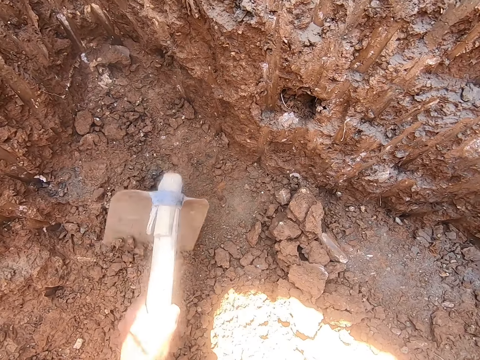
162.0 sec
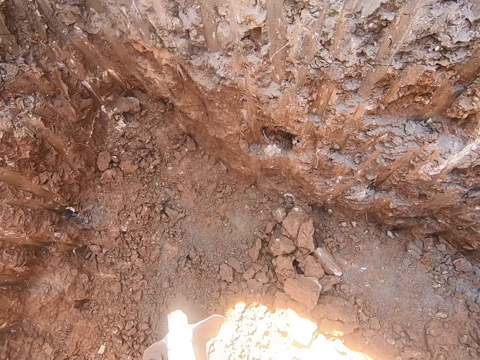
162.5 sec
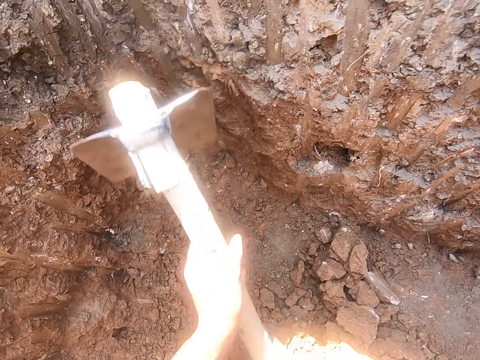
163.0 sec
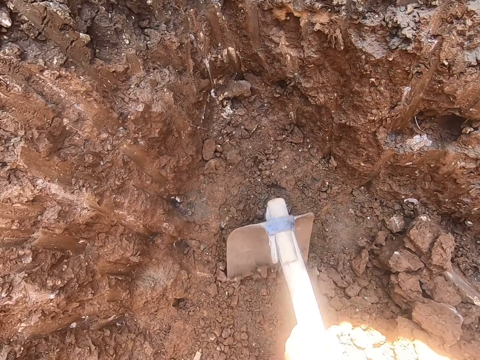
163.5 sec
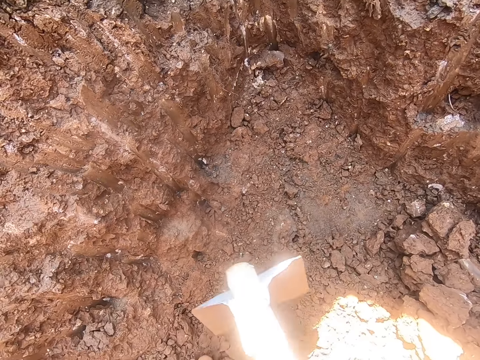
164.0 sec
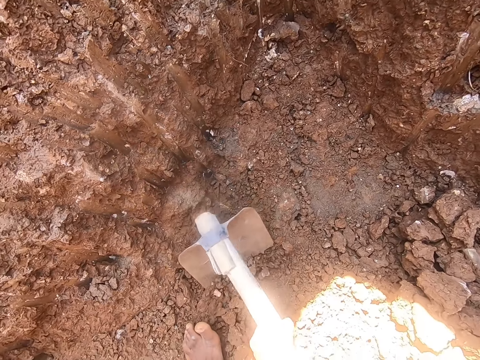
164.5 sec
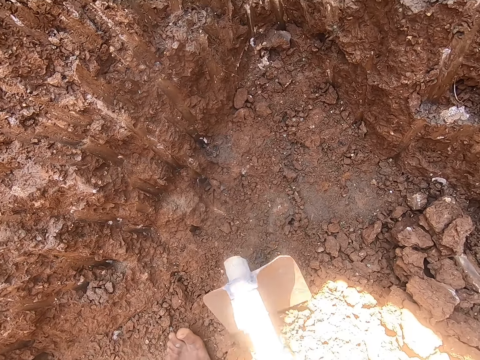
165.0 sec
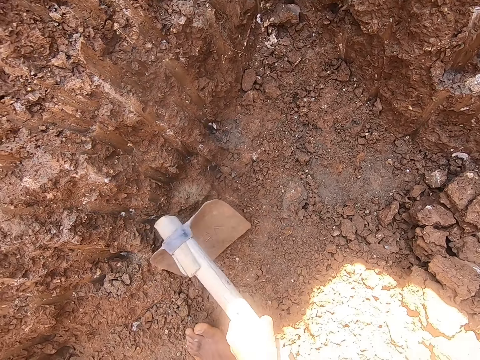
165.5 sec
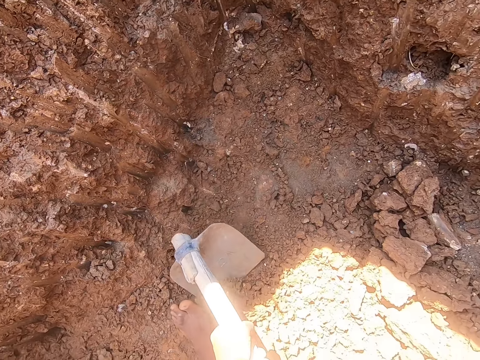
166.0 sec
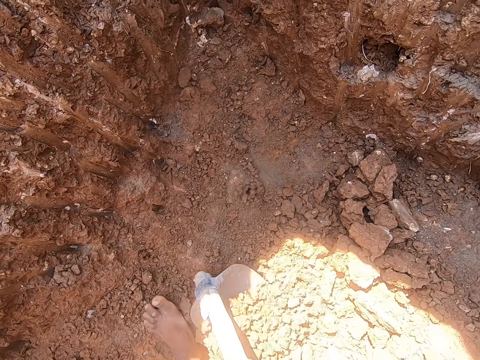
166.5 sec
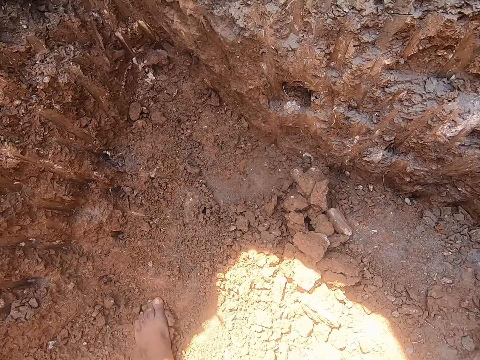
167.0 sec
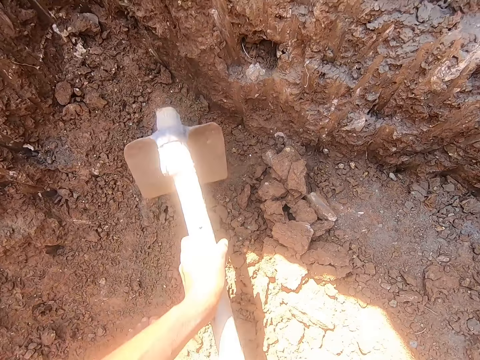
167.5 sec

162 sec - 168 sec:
The camera wearer looks around.

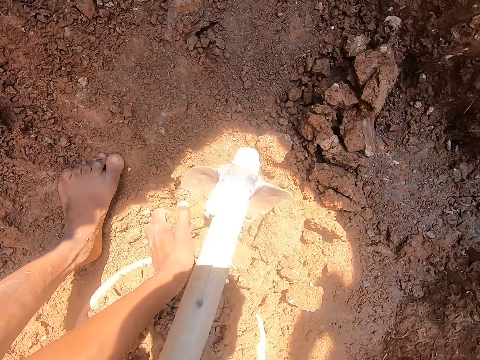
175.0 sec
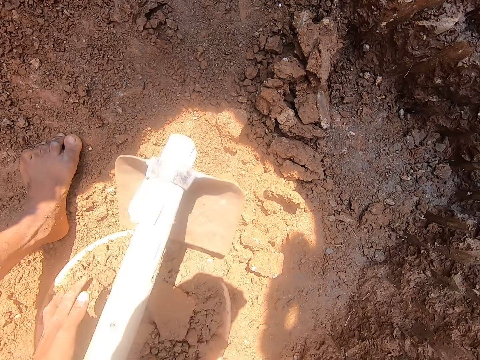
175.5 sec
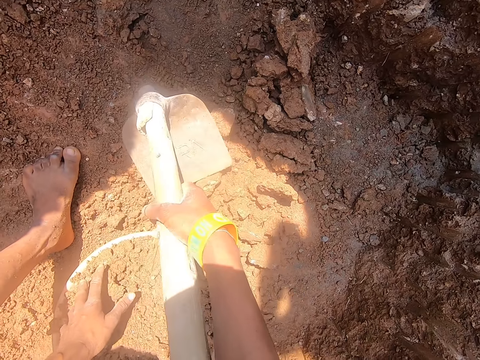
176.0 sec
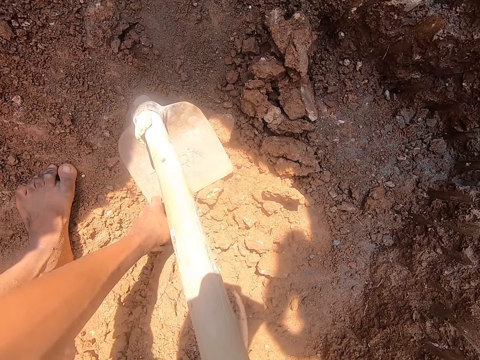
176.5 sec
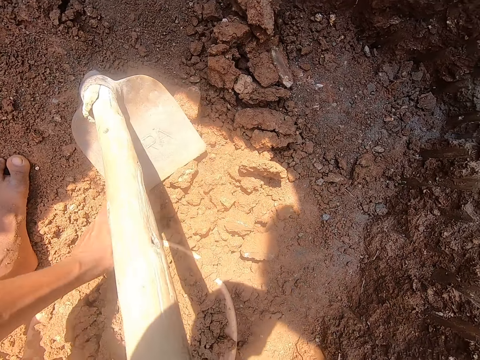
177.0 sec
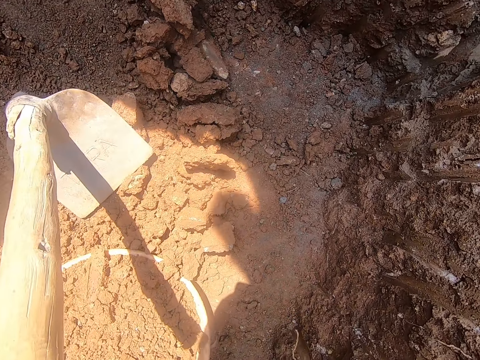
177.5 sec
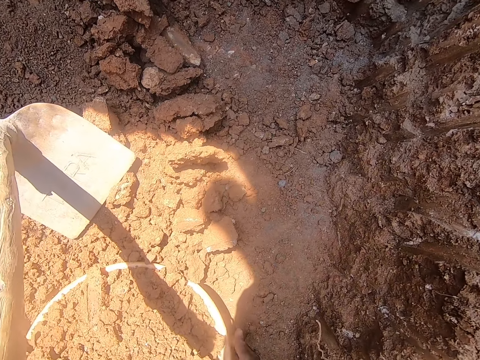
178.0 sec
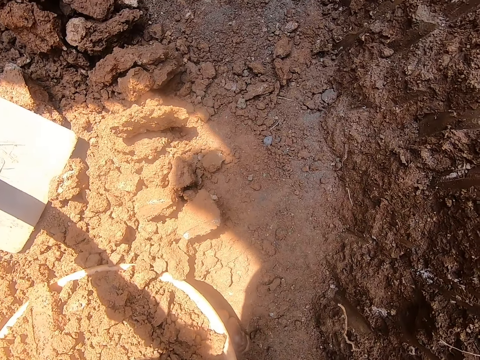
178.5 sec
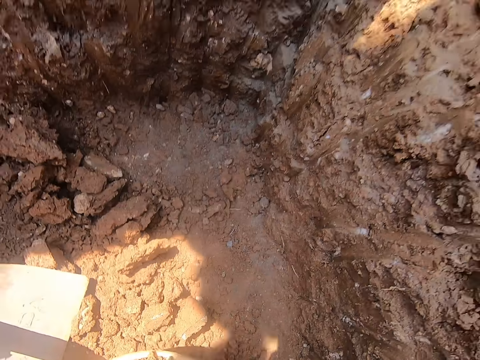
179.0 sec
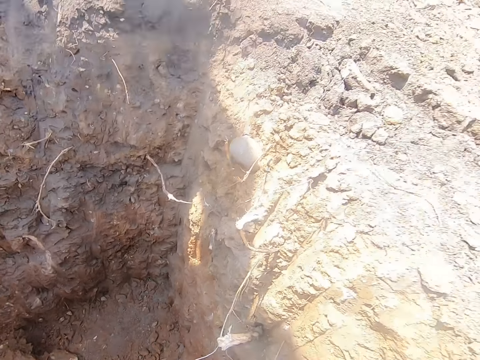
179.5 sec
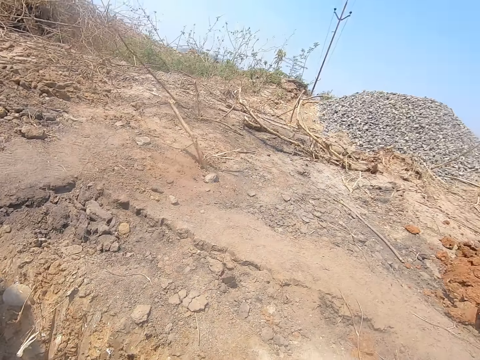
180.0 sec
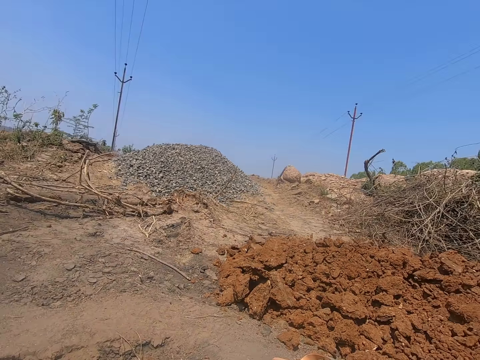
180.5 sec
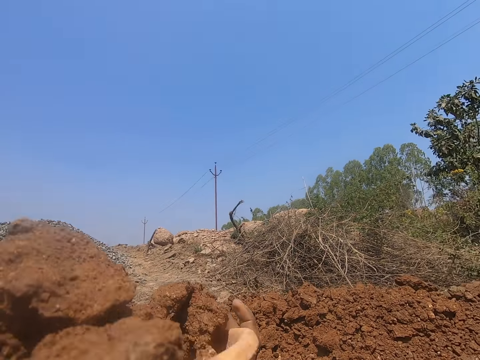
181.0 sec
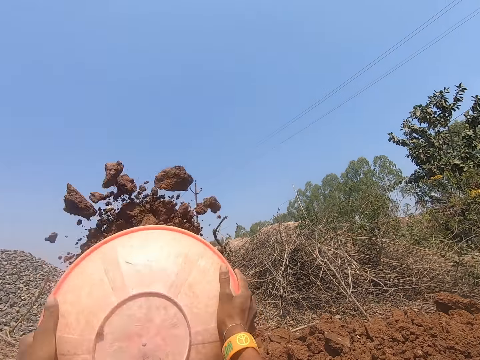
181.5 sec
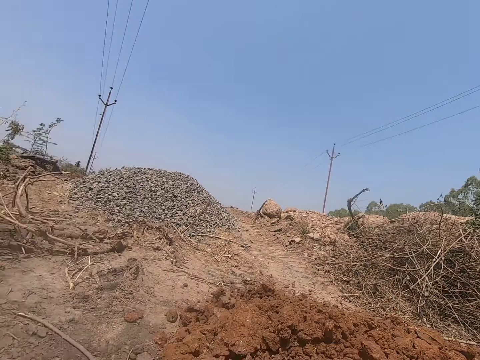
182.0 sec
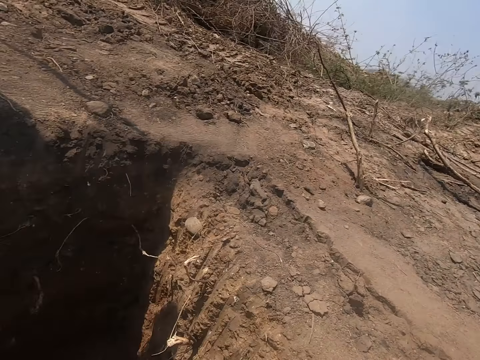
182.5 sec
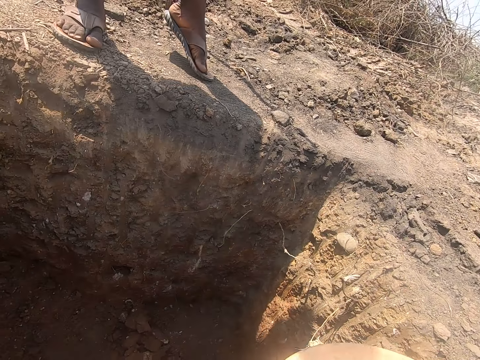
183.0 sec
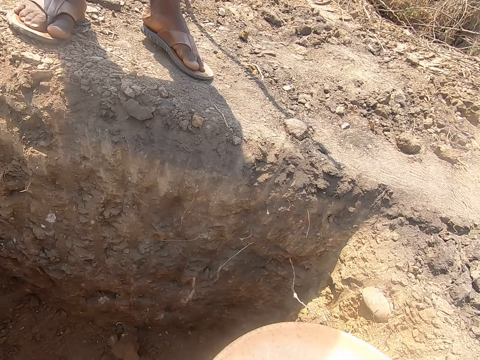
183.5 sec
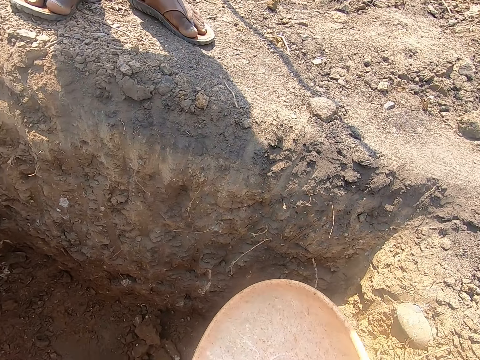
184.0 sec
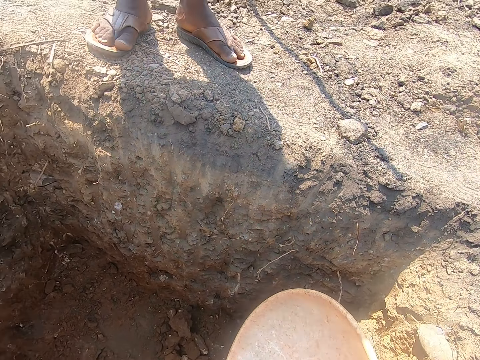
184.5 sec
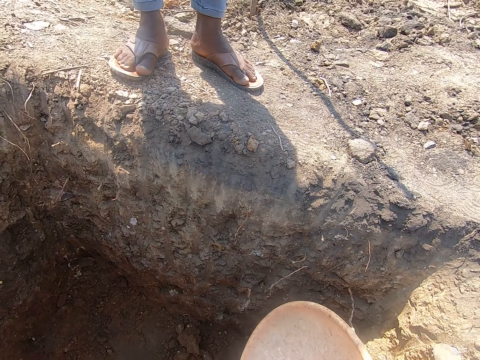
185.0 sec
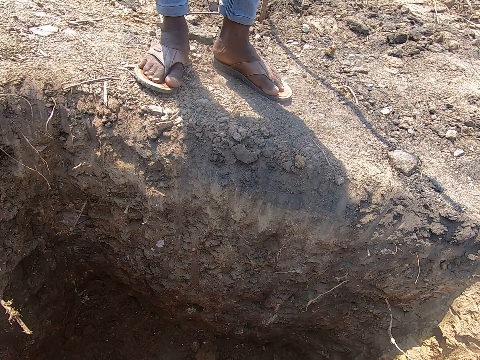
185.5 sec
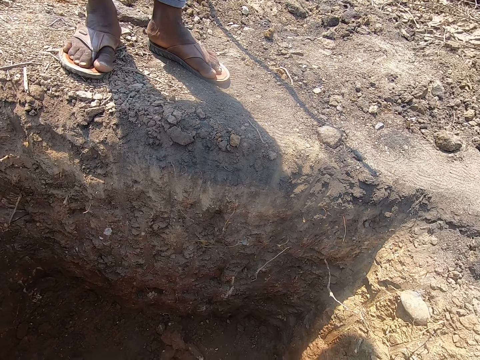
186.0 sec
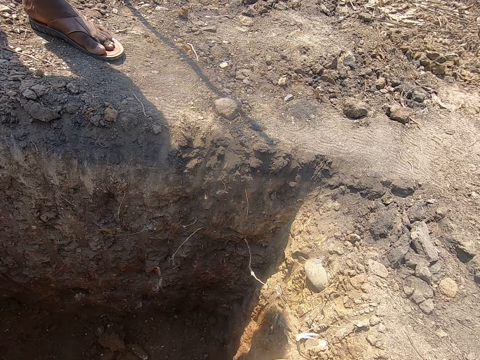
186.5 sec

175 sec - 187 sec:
The camera wearer puts the ultisols on the hoe in the bowl with his left hand. He drops the hoe in the hole with his right hand. He looks around. He picks up the ultisol in the hole with his left hand. He drops the ultisol into the bowl with his left hand. He lifts the bowl in the hole with his hands. He pours the ultisols in the bowl on the ground with his hands. He looks around.

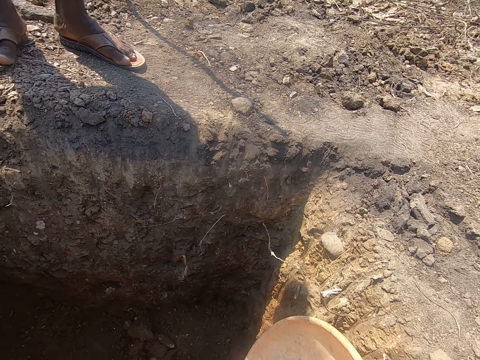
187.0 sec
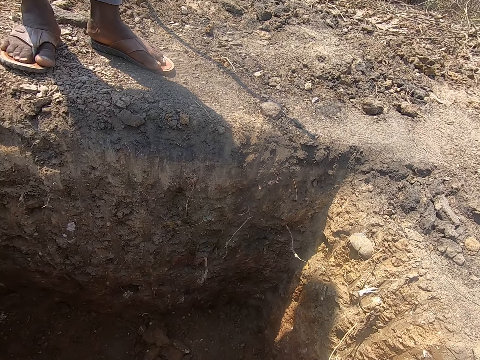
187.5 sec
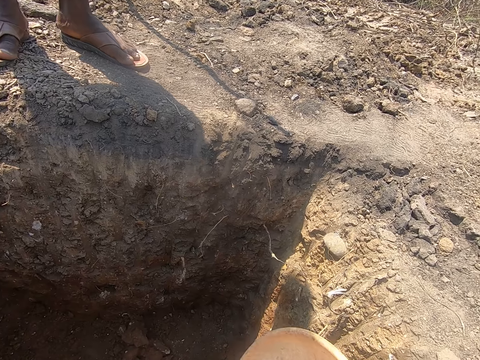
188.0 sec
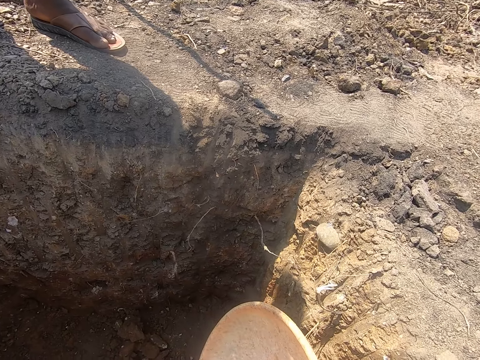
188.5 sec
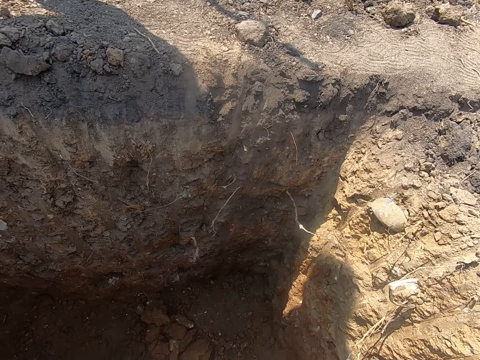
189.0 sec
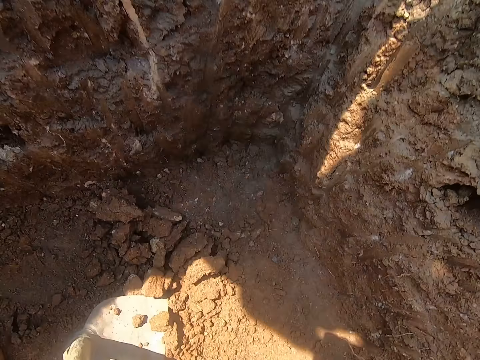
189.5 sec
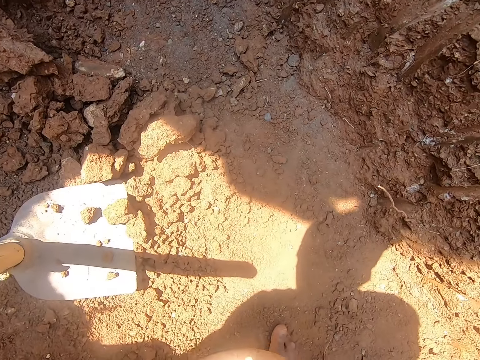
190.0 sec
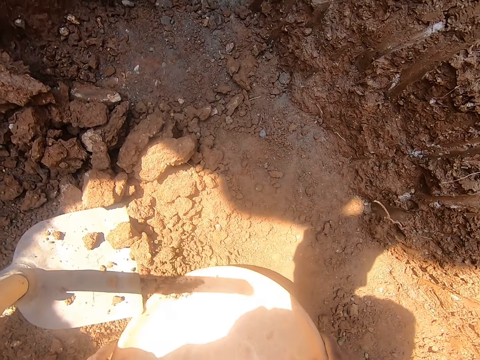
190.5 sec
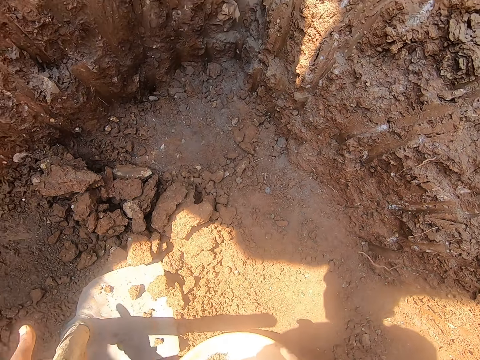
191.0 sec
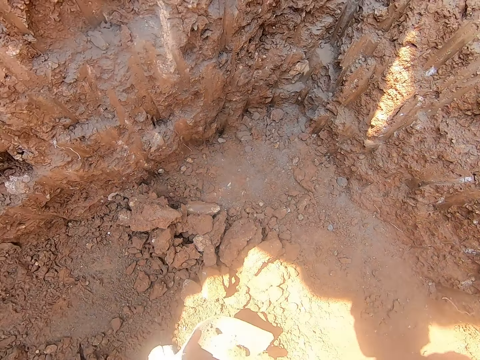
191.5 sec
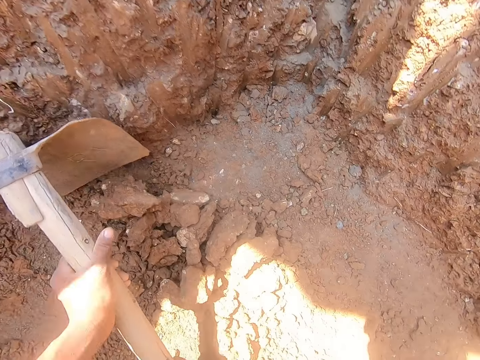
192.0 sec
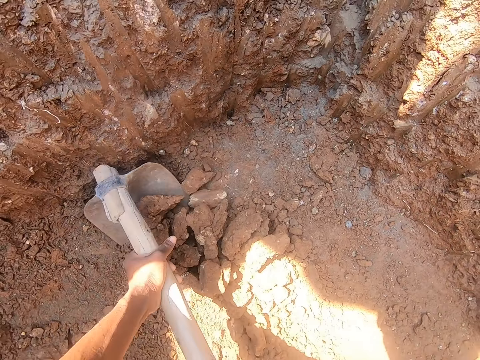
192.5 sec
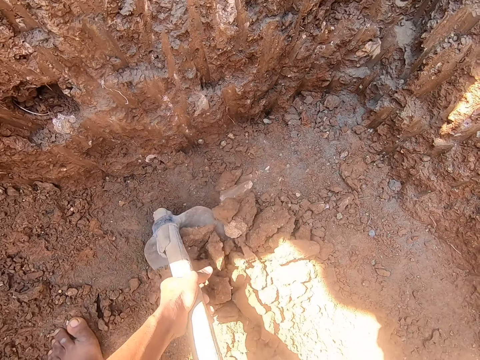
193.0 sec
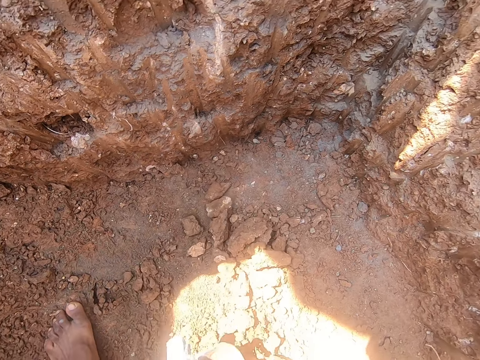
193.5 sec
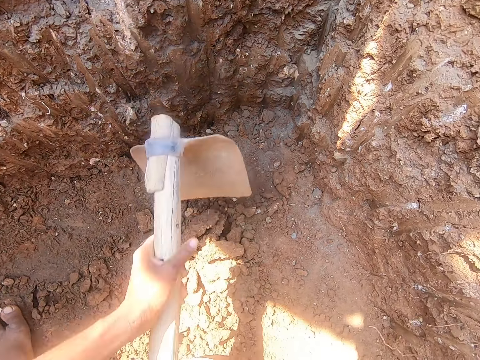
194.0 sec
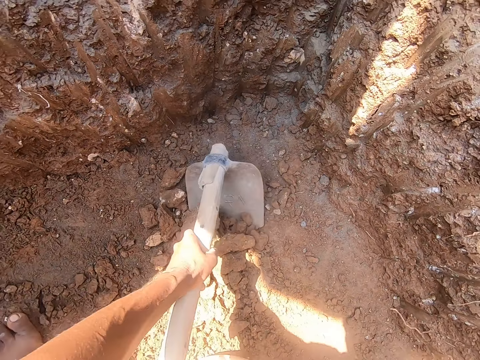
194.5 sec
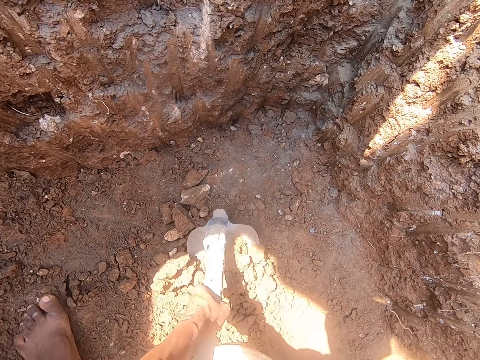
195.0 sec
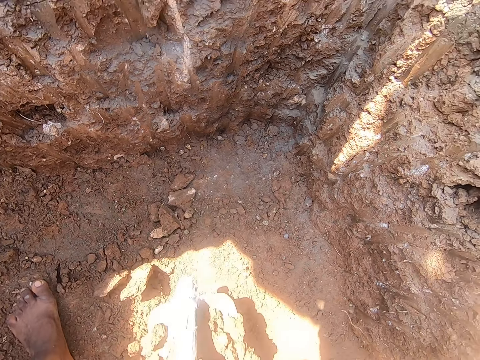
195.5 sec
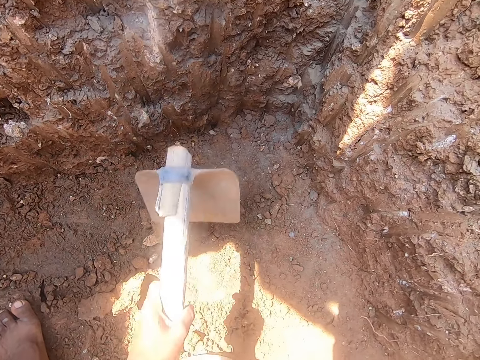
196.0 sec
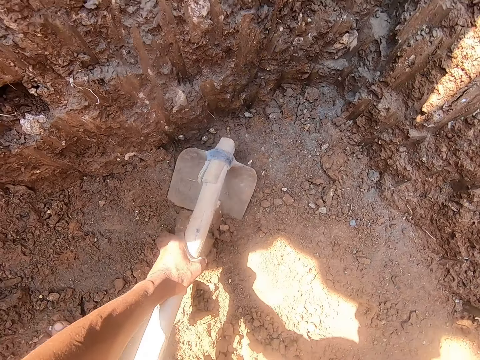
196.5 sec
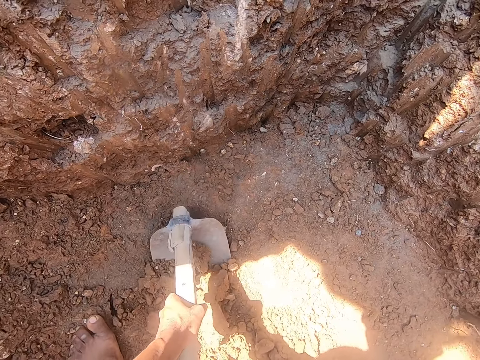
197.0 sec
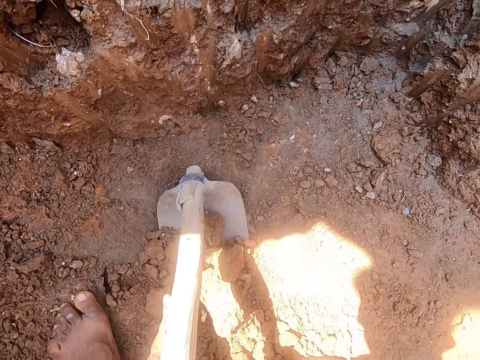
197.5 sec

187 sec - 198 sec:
The camera wearer drops the bowl in the hole with his hands. He picks up the hoe in the hole with his hands. He gathers ultisols into the bowl with the hoe in his hands. He looks around.
